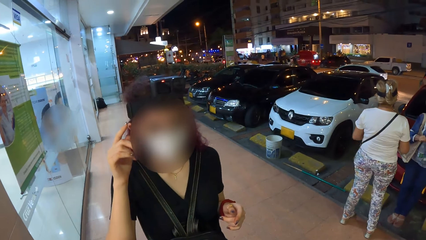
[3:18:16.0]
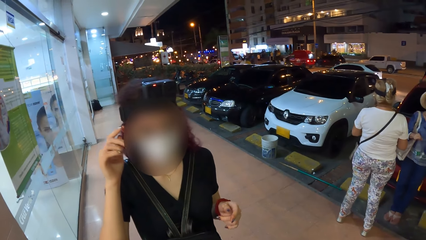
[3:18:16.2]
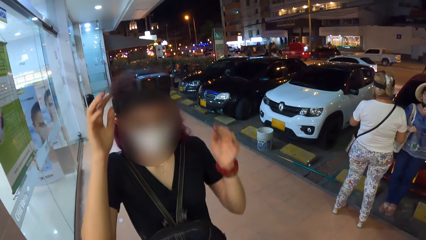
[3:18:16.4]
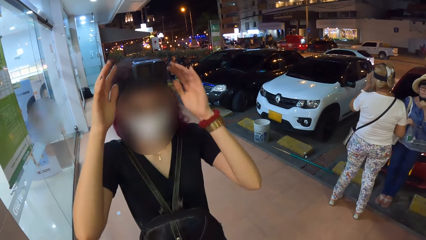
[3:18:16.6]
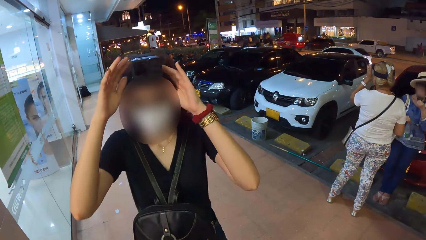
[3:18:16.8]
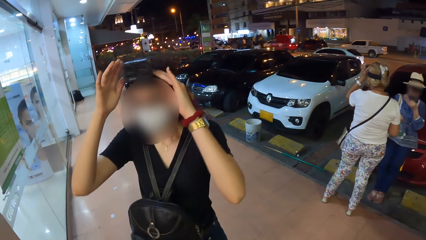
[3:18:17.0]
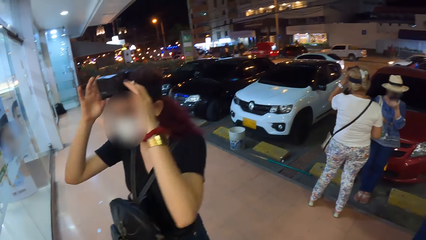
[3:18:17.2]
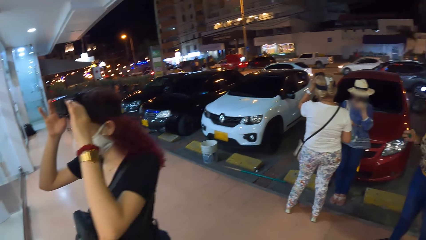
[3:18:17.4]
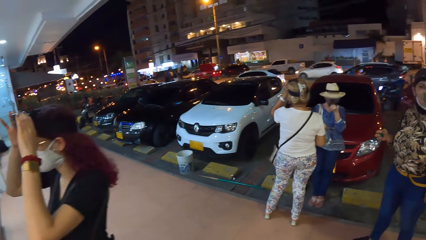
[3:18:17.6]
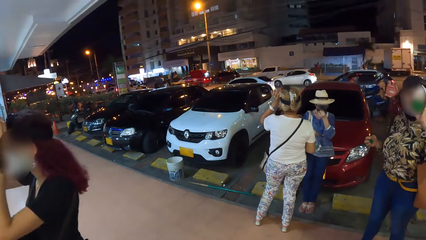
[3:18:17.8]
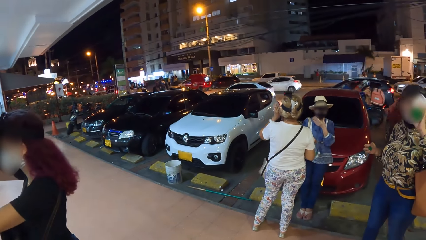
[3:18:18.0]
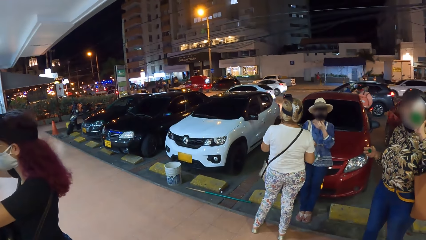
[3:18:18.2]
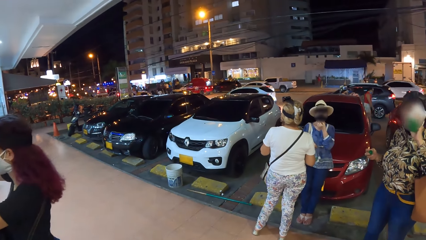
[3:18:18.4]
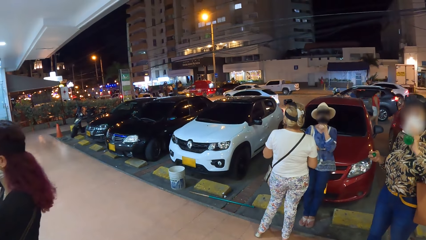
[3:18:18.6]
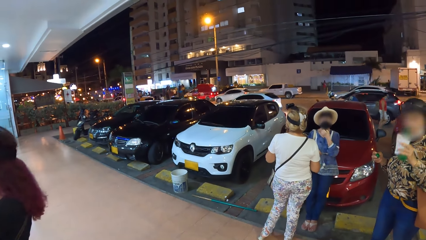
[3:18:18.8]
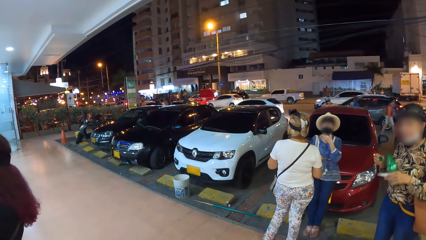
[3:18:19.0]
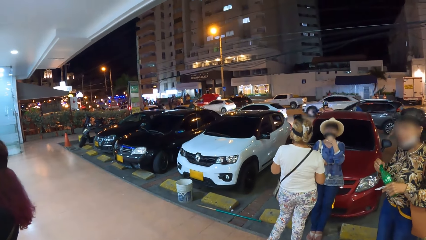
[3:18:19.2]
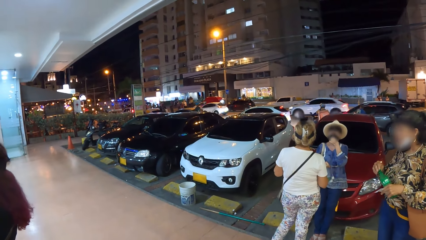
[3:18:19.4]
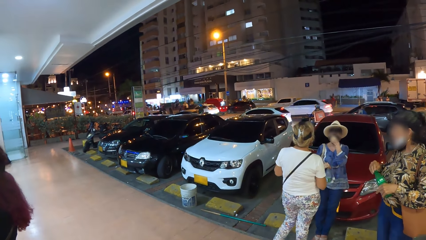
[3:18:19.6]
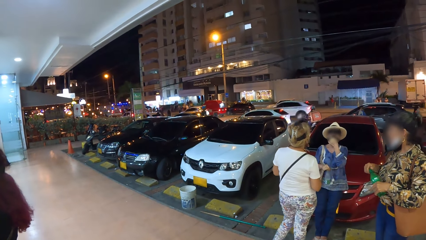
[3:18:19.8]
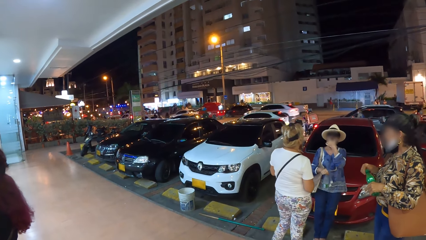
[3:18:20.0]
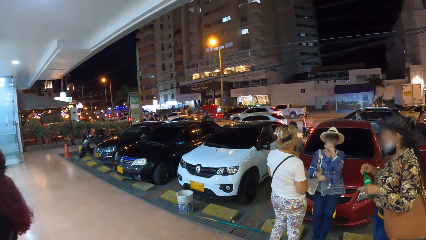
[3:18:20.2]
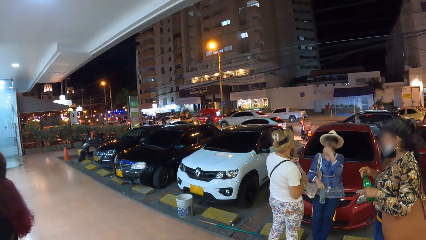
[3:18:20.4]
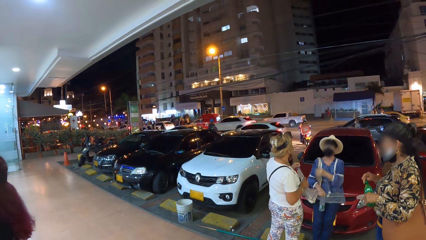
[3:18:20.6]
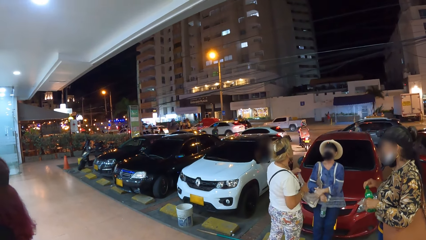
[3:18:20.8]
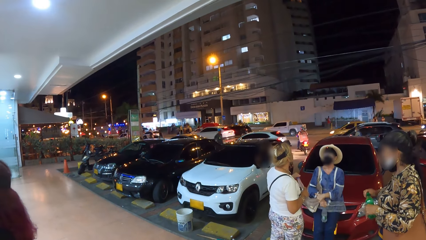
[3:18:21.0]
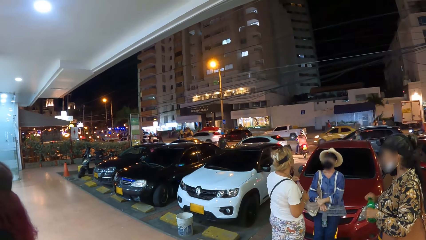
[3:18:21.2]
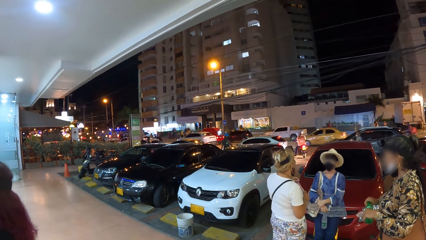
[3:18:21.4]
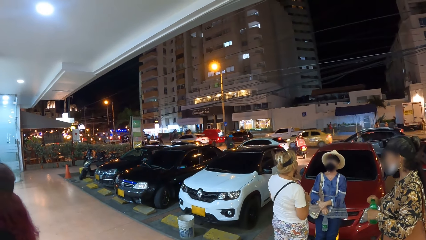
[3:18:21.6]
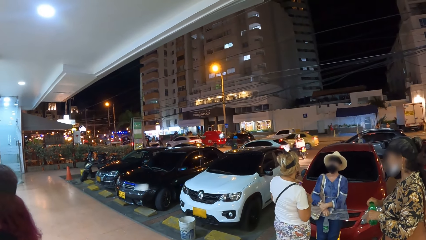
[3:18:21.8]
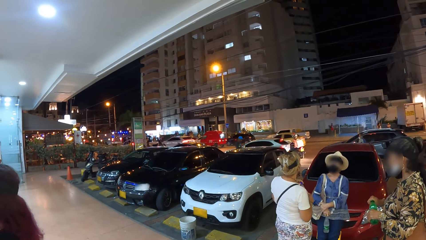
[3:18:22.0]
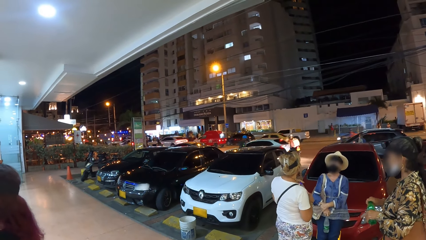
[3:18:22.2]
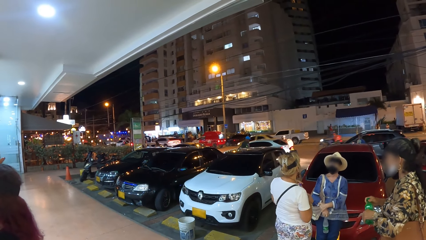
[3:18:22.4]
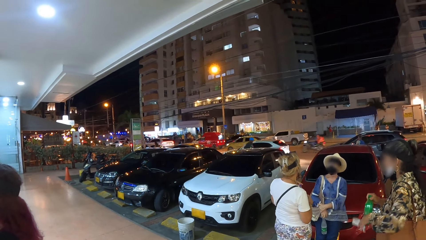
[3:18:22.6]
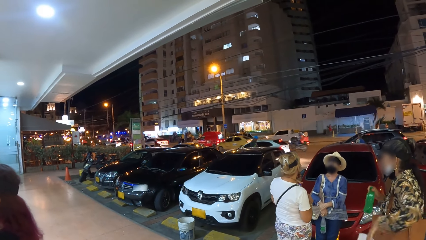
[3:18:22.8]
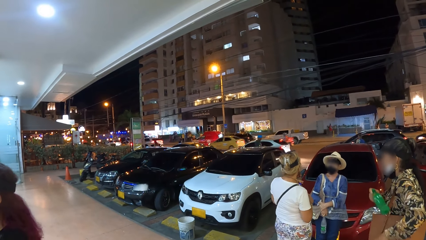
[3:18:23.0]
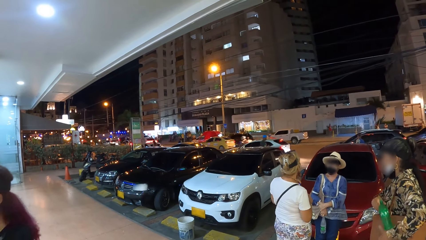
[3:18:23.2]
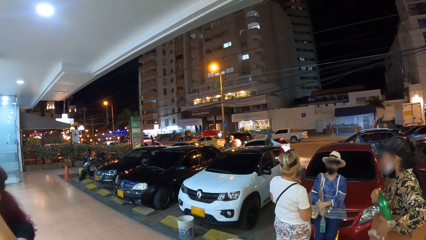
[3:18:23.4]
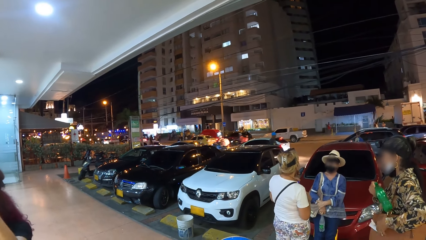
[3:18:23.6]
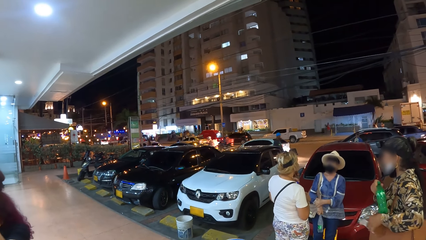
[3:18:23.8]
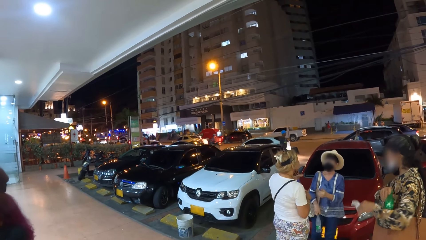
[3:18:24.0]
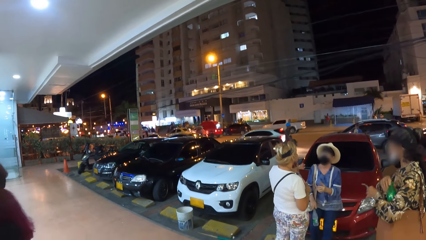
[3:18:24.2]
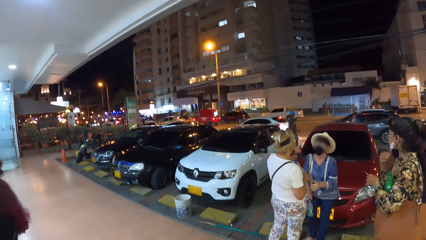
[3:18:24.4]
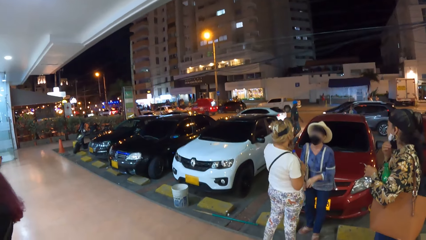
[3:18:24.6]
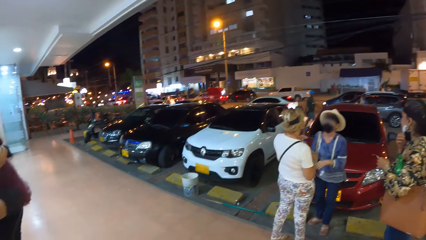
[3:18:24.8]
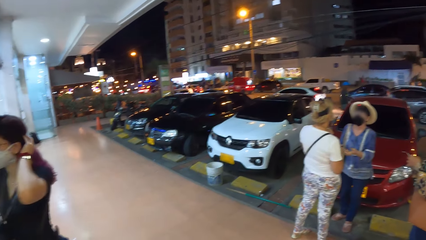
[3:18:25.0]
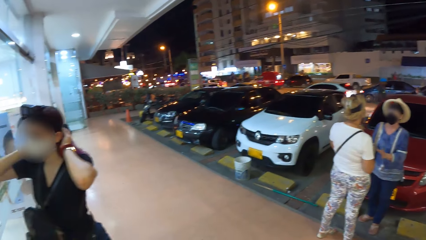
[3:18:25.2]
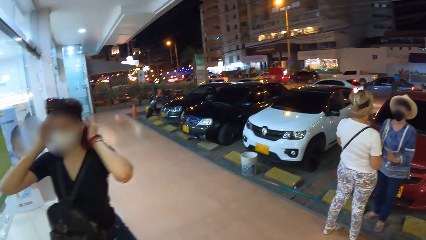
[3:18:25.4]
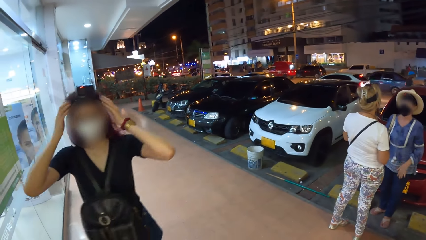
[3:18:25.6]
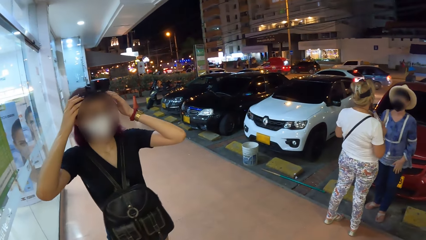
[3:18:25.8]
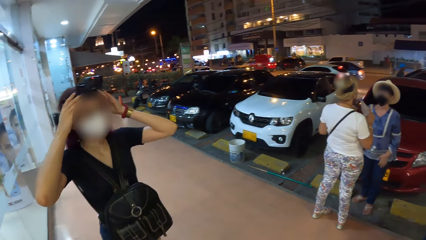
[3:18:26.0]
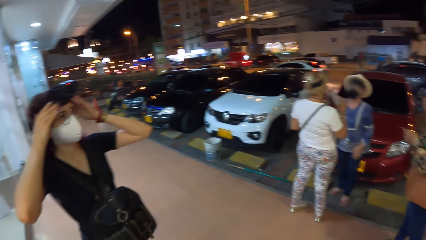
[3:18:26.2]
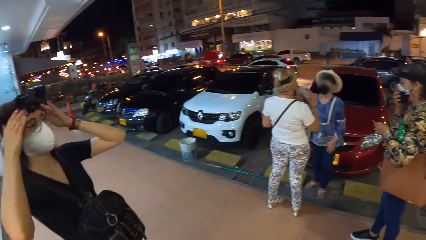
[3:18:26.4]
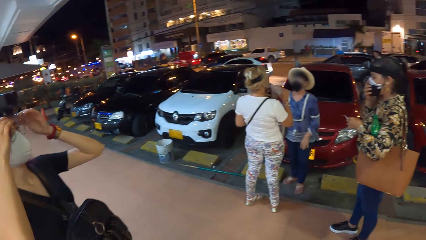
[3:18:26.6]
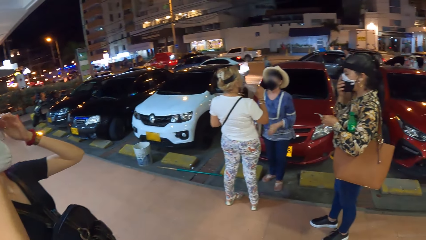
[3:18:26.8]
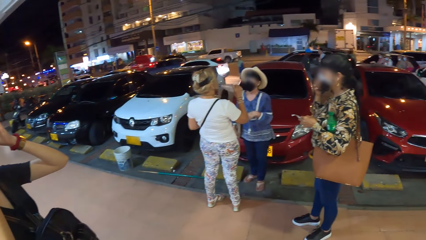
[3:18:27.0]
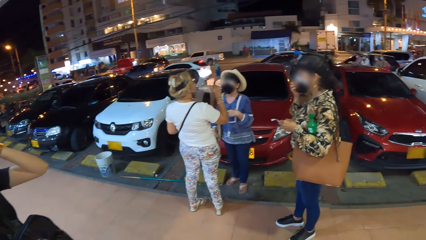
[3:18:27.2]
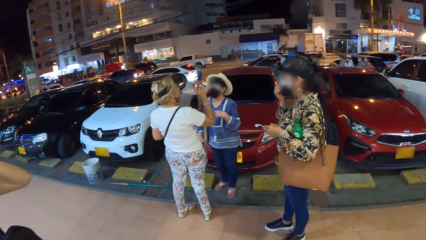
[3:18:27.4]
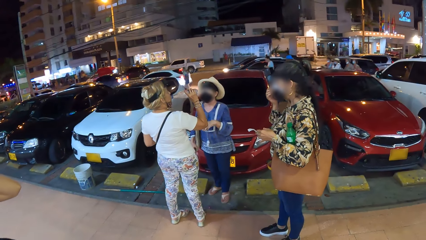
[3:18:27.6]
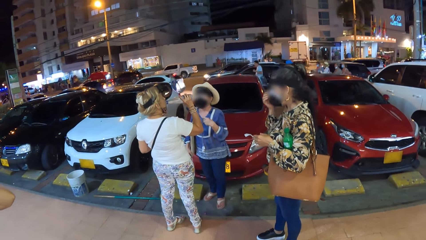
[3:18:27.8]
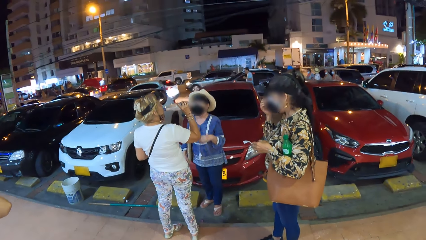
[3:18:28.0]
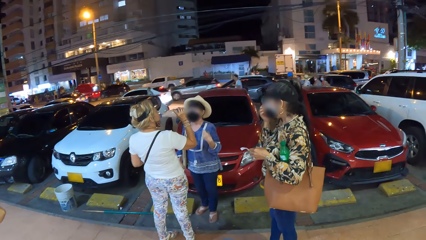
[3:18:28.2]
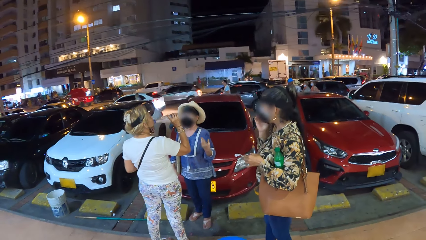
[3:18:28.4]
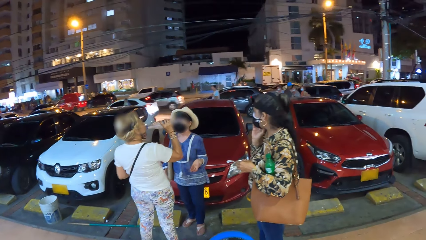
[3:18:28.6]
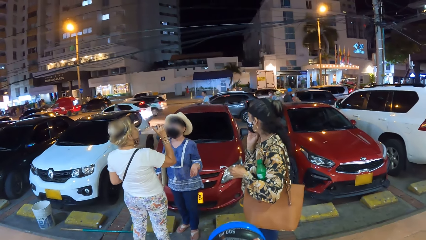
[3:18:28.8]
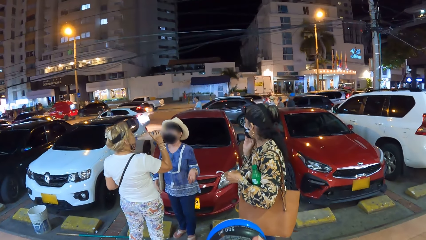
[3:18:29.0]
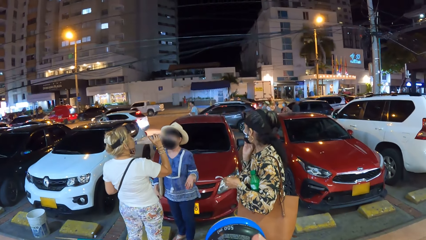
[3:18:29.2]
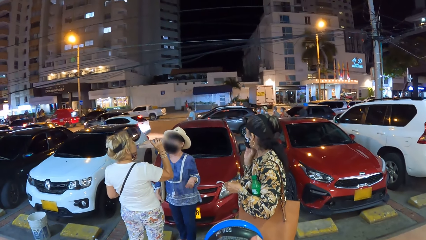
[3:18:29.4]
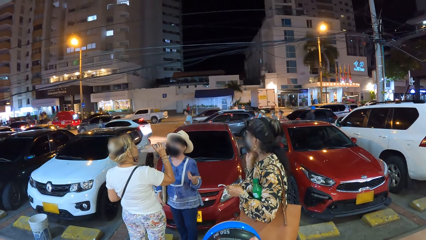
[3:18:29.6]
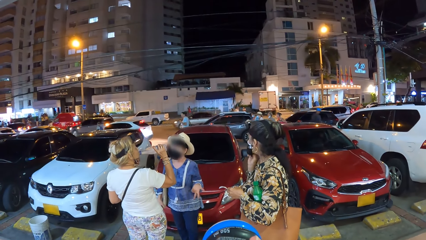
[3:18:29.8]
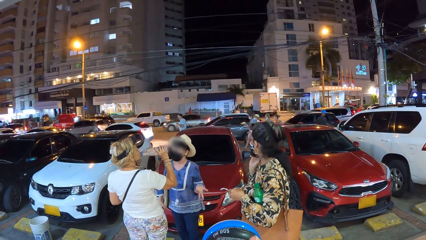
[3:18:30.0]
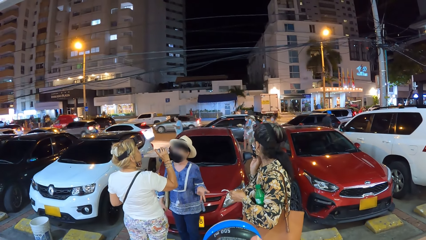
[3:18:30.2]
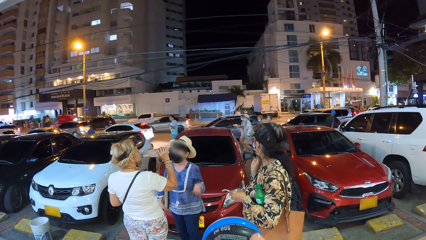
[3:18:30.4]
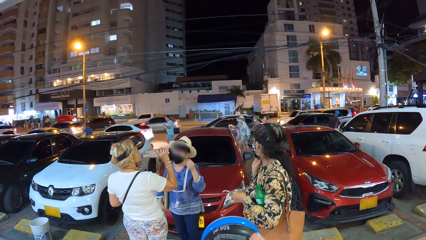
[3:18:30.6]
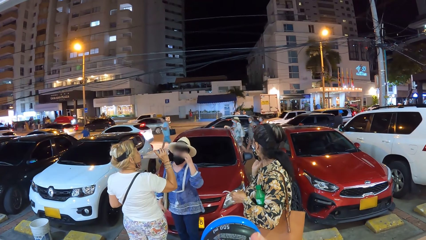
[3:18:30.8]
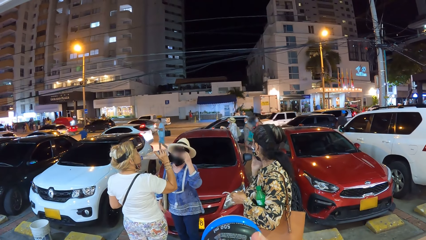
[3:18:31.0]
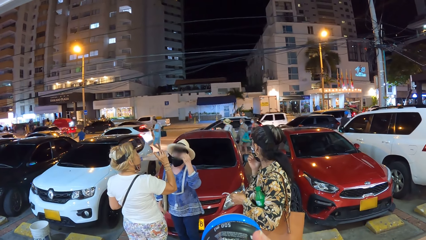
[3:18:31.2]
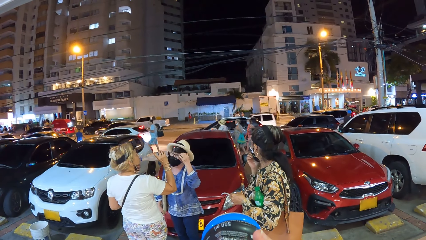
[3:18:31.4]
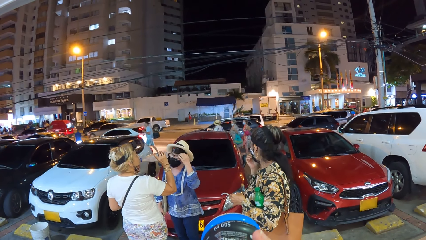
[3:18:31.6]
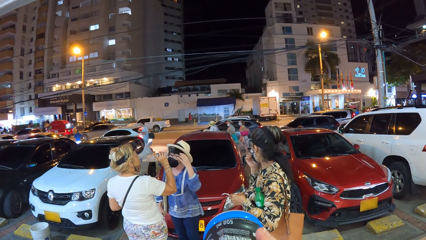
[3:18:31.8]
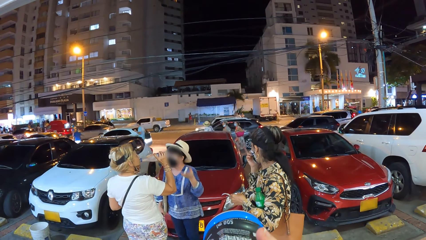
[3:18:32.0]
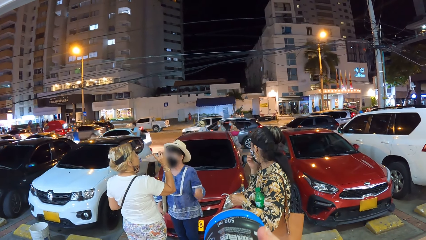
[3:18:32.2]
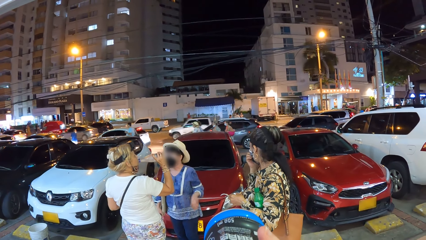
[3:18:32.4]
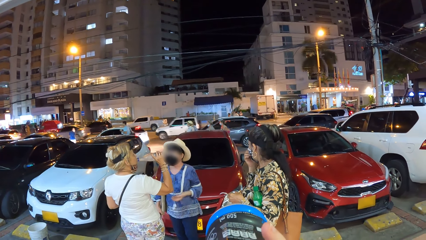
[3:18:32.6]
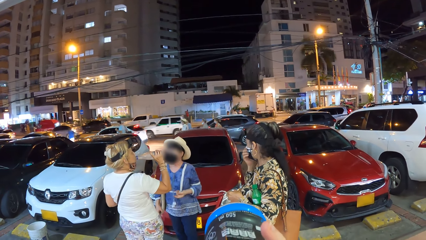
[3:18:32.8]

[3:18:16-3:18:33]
A woman holds the bottle of water with her right hand. Another woman touches her camera with her left hand. The first woman adjusts her nose mask with her left hand. A third woman holds the bottle lid in her right hand. The second woman adjusts her camera with both hands. The third woman drinks from the bottle of soda in her left hand. The camera wearer looks around the town. The third woman covers the bottle of soda in her left hand with the bottle lid in her right hand. A fourth woman holds the bottle of water with her right hand and covers the bottle of water in her right hand with the bottle lid in her left hand. The first woman converses with the fourth woman. The third woman takes the bottle of soda from her right hand with her left hand, puts the bottle of soda in her right hand under her left arm, and adjusts her nose mask with her right hand. The fourth woman drinks from the bottle of water in her right hand. The first woman touches her face with her right hand.
